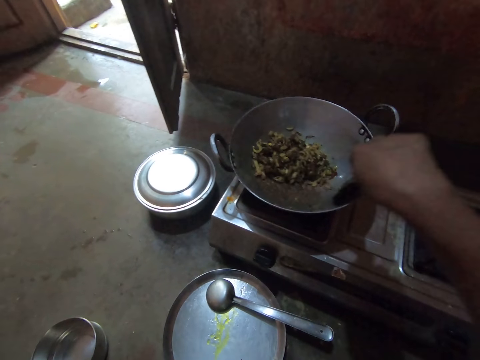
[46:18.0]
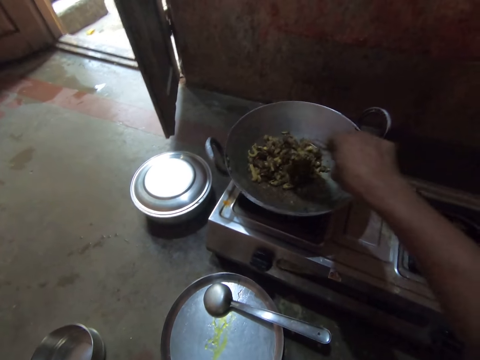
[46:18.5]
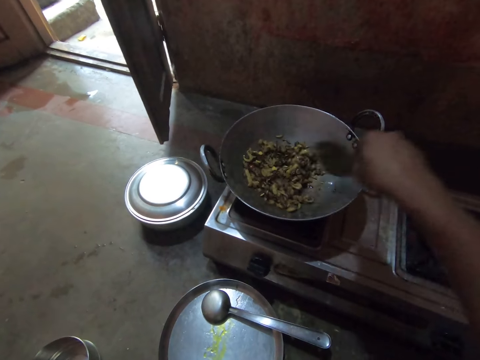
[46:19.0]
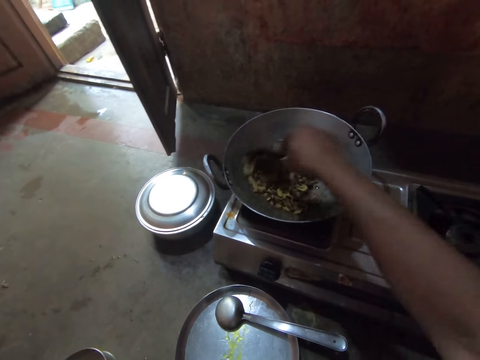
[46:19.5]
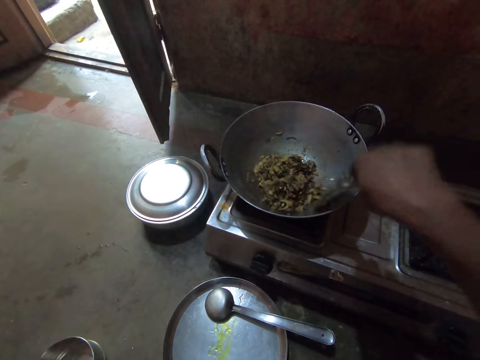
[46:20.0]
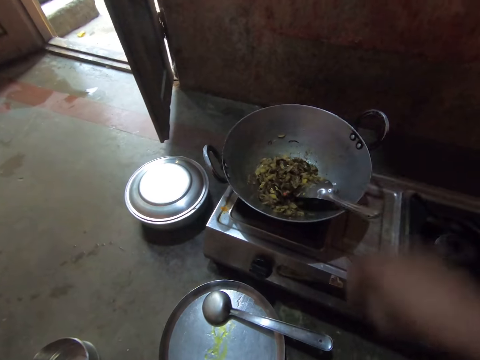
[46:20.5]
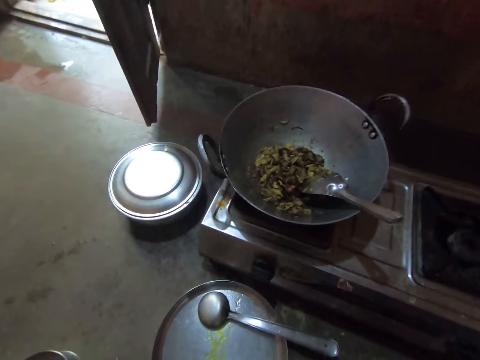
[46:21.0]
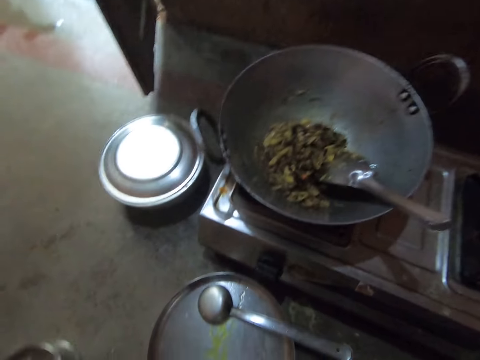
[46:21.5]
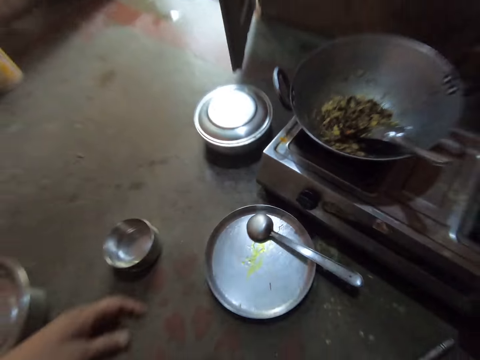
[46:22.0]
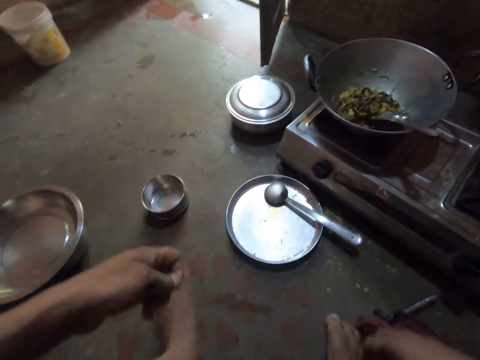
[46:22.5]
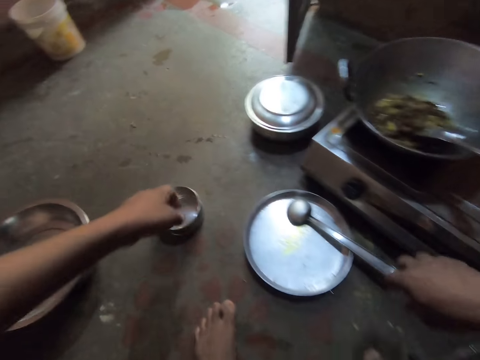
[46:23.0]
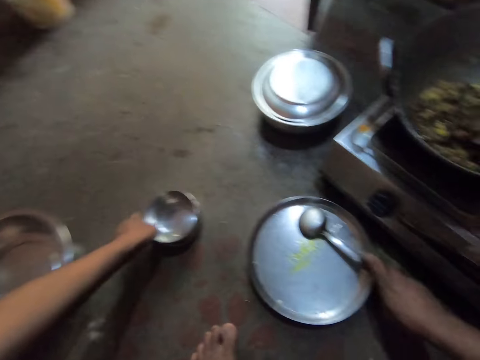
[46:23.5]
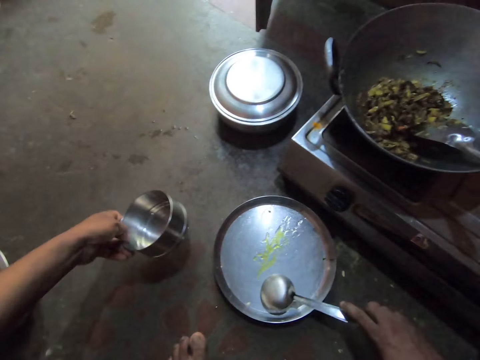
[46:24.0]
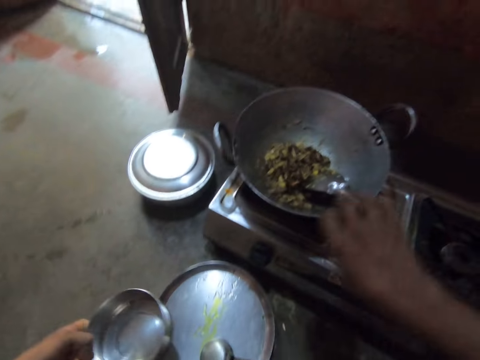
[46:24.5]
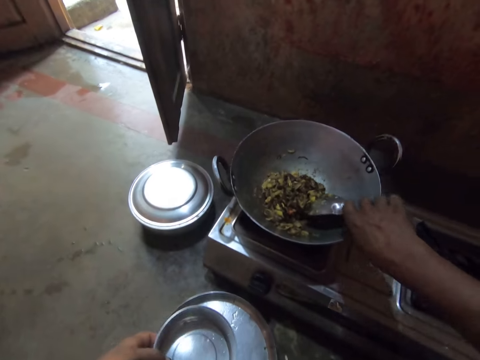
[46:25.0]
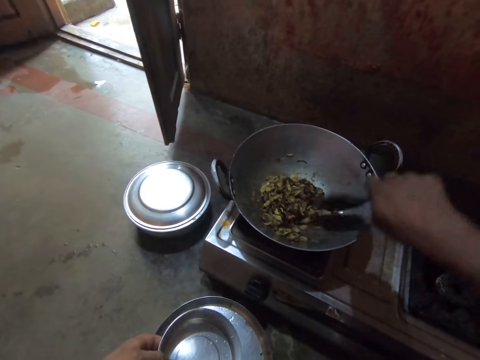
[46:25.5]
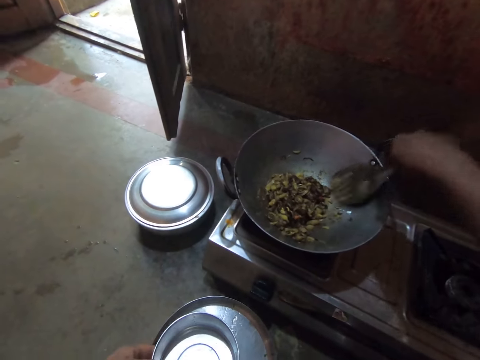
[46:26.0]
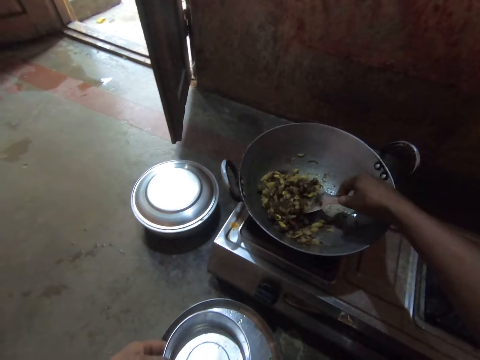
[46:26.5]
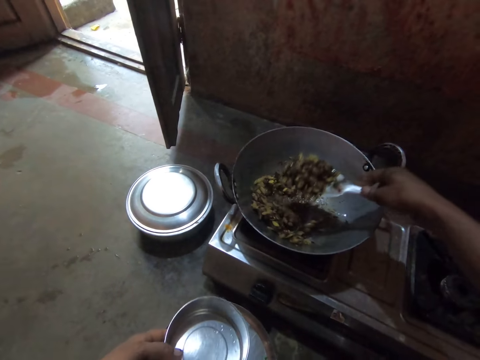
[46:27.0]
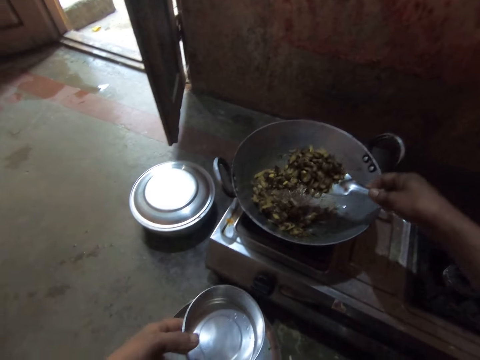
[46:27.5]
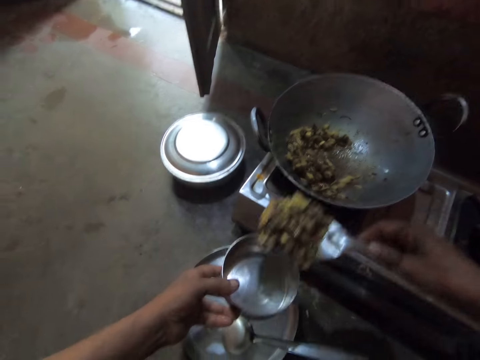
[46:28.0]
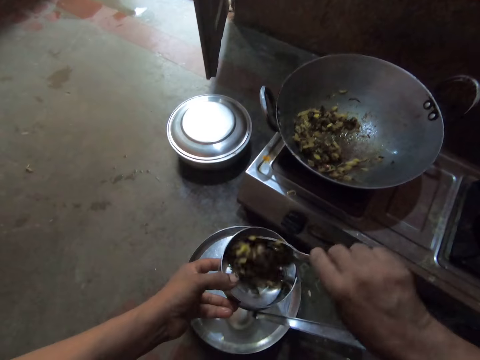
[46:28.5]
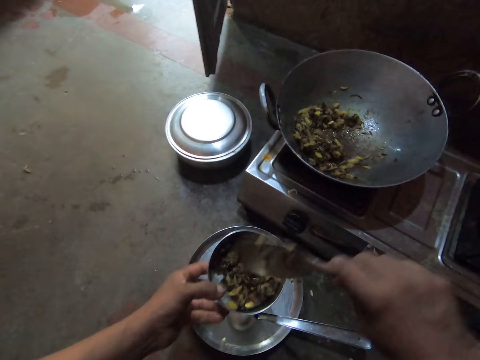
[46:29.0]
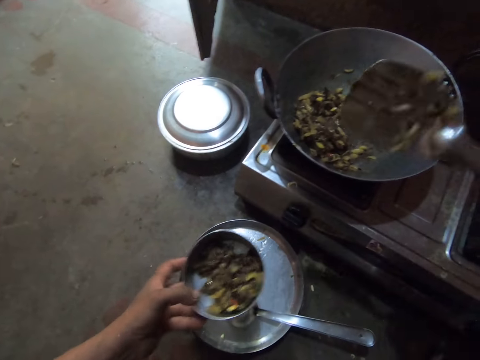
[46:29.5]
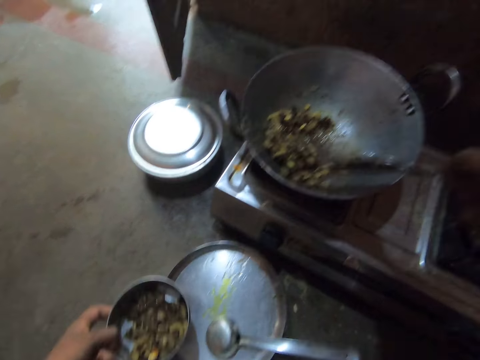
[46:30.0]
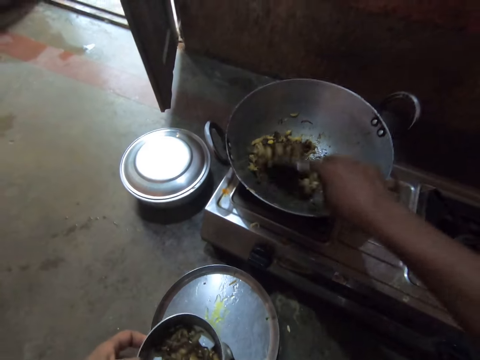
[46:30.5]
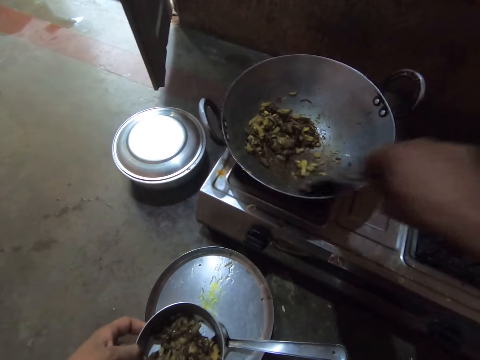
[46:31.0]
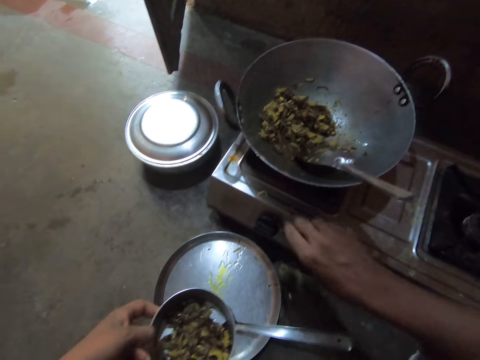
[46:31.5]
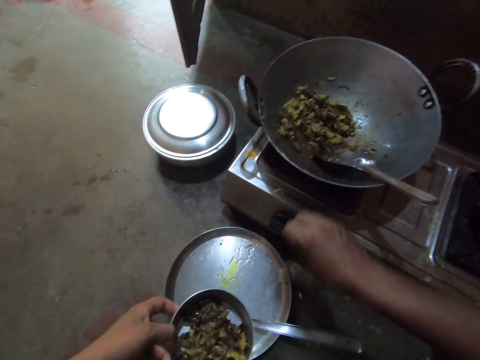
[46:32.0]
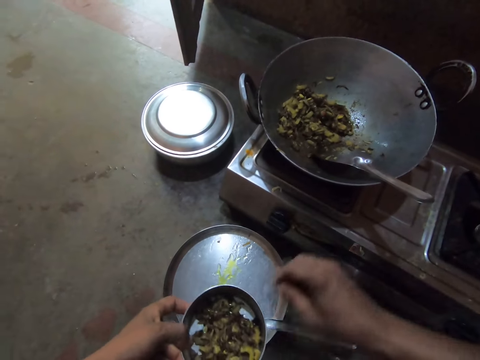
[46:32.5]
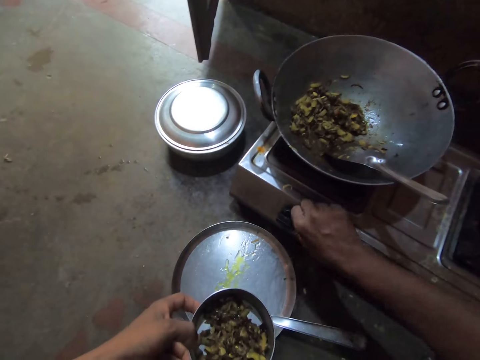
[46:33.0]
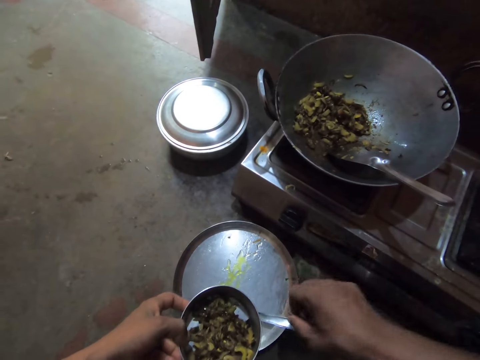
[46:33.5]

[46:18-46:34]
The camera wearer adjusts his sitting position. He picks up the serving spoon or hollow cooking spoon to the edge of the round tray. He picks up a steel bowl. He places the hollow cooking spoon on another side of the tray. He picks up the steel flat cooking spoon. He serves the salad or vegetables into the bowl with the spoon. He scoops some vegetables. He scrapes the deep frying pan with the spoon and stirs the vegetables. He serves the salad into the bowl with his hand and removes dirt on the cooker stove.

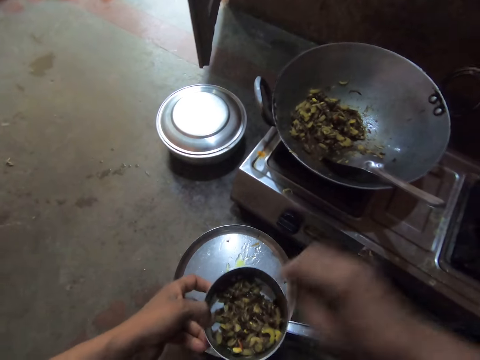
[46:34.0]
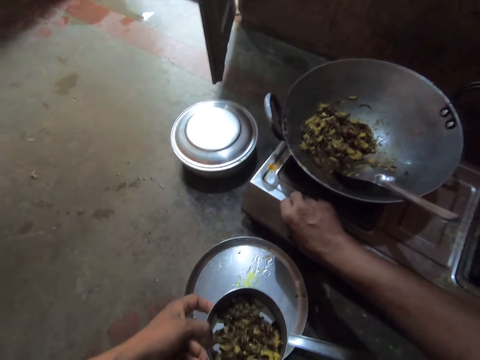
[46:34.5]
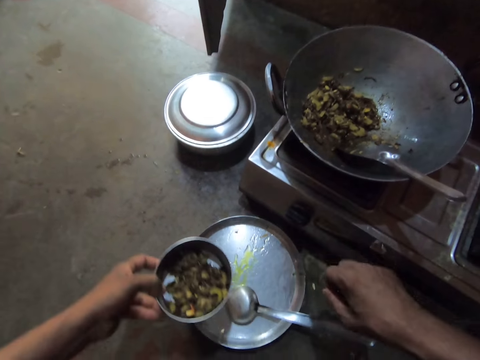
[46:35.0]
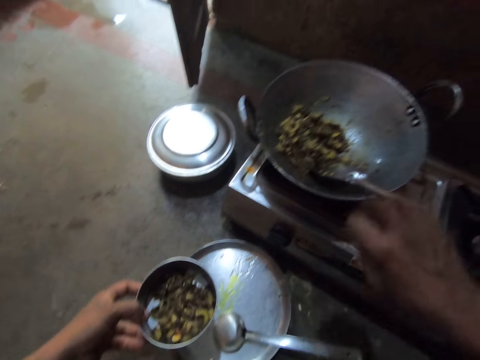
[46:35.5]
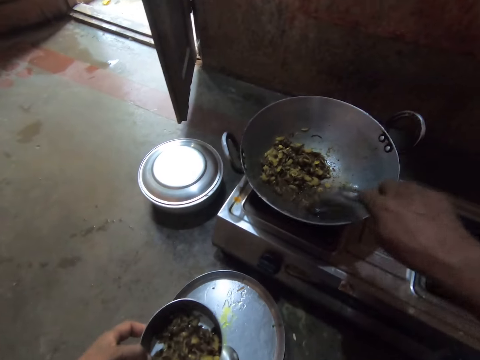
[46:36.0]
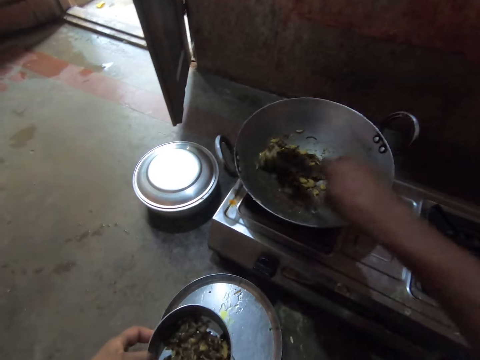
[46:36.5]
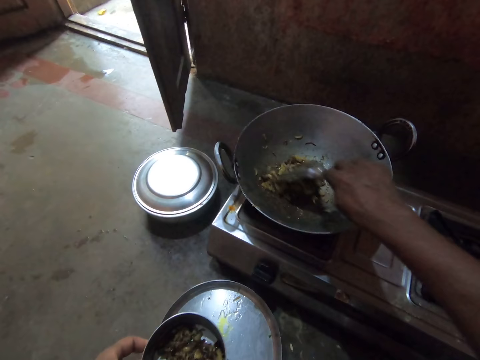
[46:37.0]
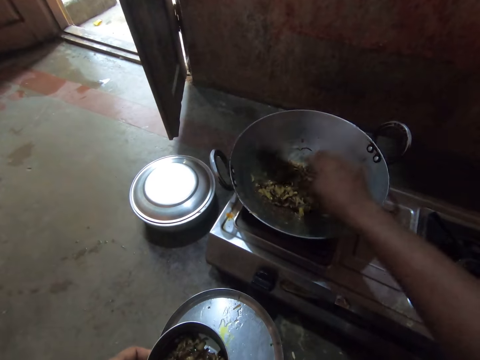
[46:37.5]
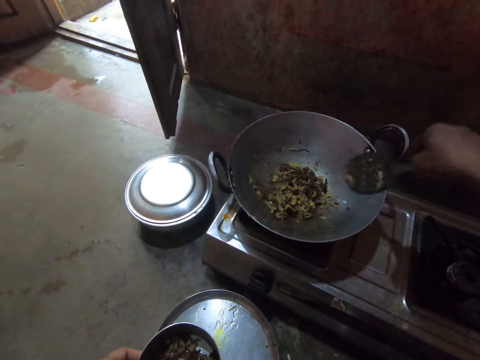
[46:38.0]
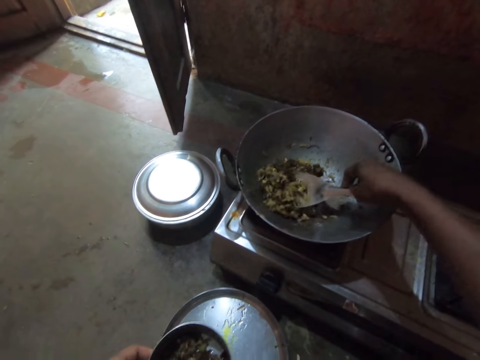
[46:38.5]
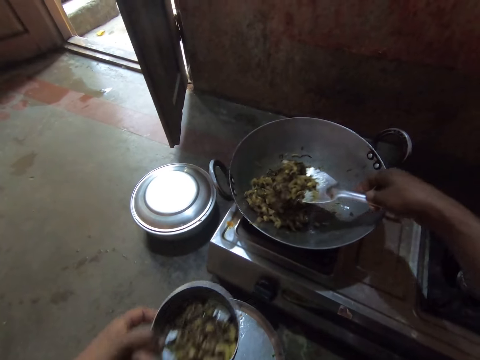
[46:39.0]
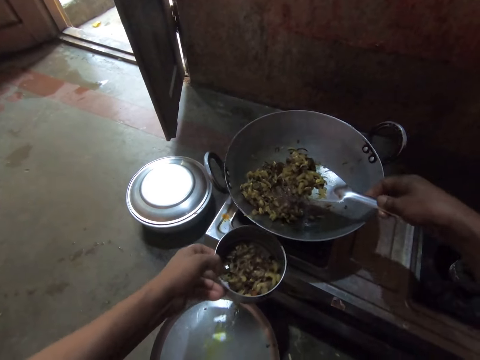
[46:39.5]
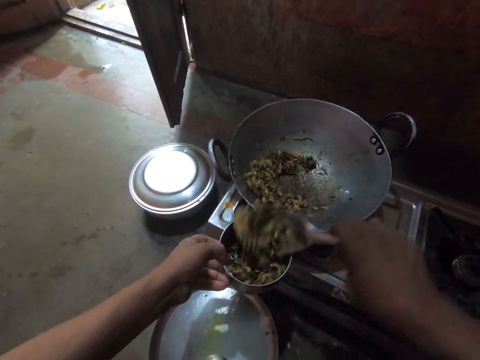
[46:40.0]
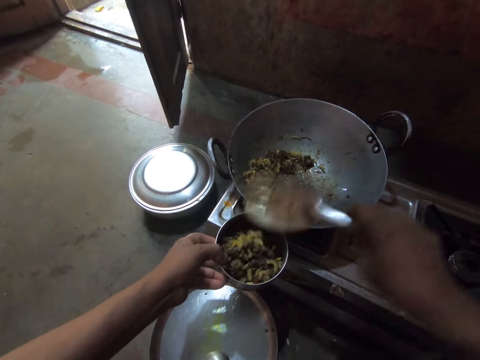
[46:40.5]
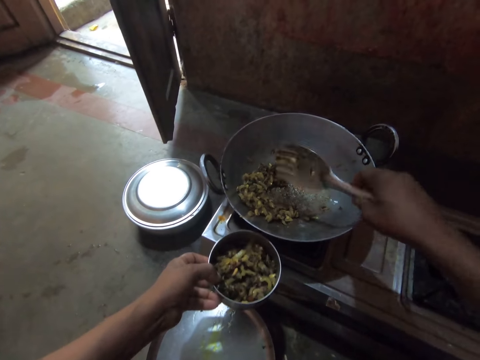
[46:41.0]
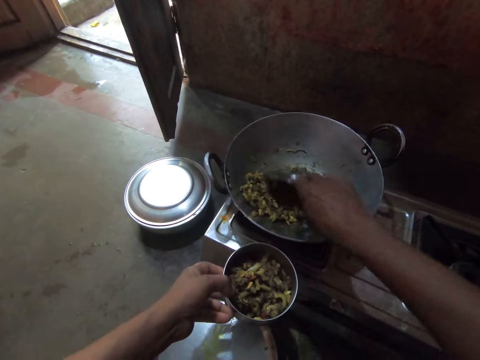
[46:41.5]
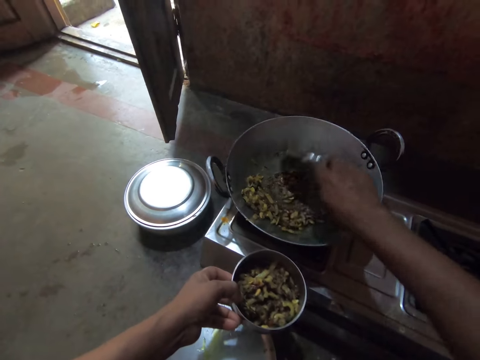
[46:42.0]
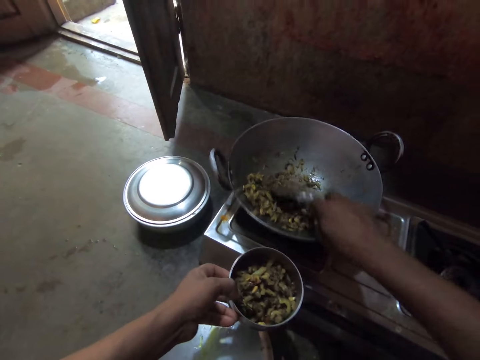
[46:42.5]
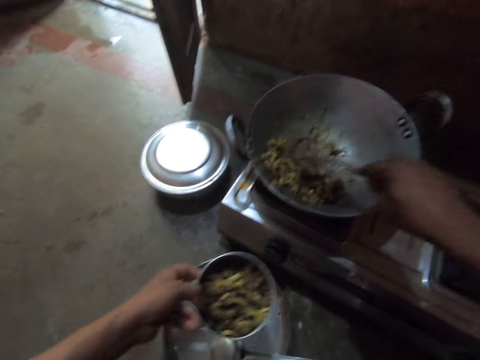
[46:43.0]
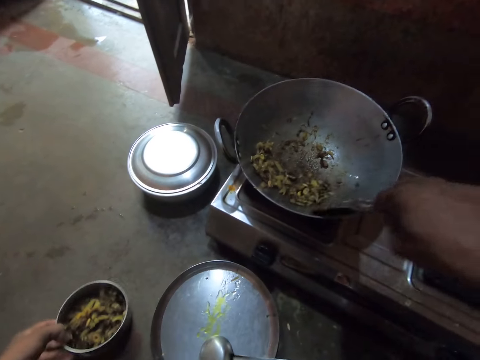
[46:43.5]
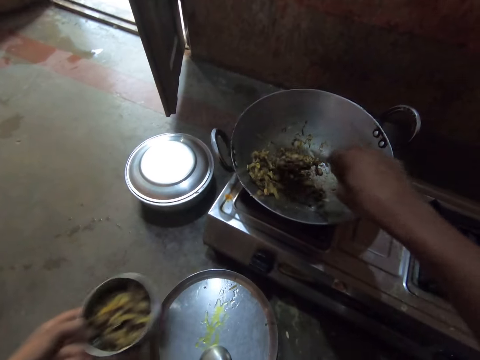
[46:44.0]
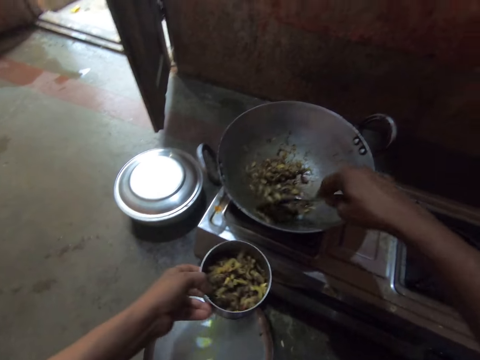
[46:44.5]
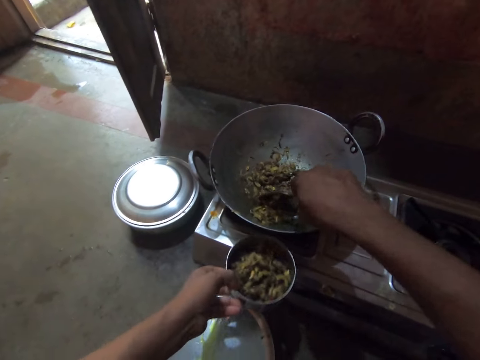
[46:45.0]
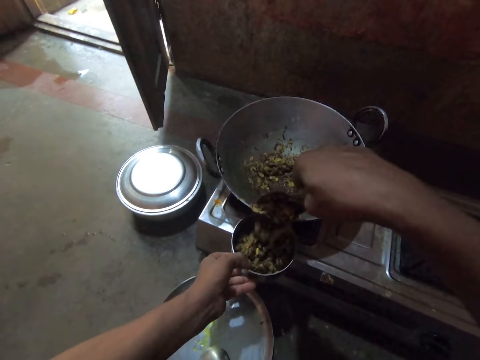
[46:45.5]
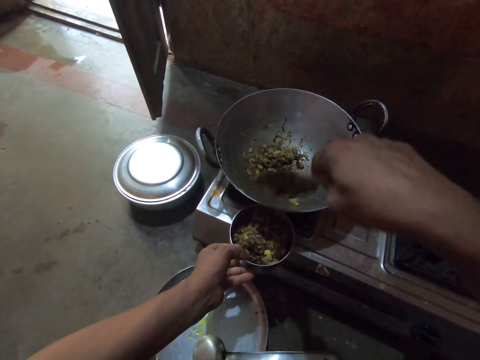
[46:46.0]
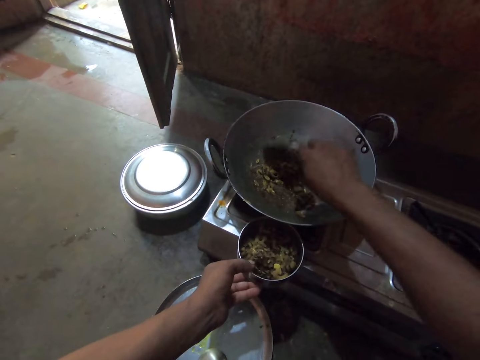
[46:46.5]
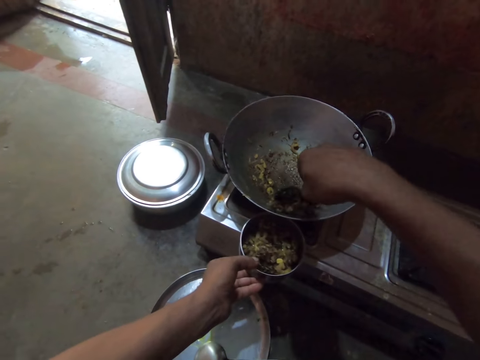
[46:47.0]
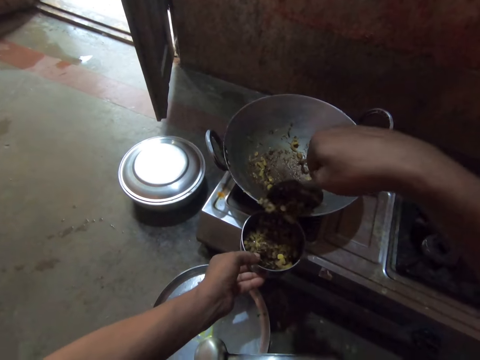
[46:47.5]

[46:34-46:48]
The camera wearer moves the salad to the floor. They stir the vegetables and scrape the deep frying pan with the spoon. They serve the salad into the bowl with the spoon. They scoop some vegetables. They scrape the deep frying pan with the spoon and stir the vegetables. They serve the salad into the bowl with the spoon and pull the vegetables into the steel bowl.
